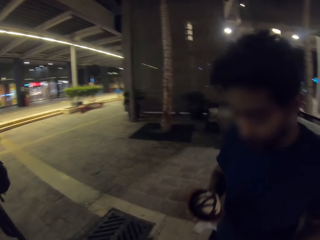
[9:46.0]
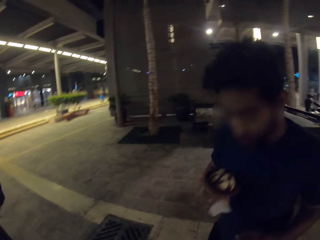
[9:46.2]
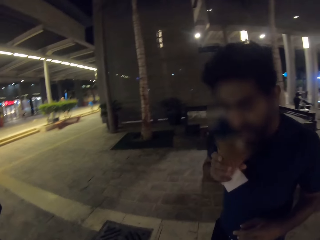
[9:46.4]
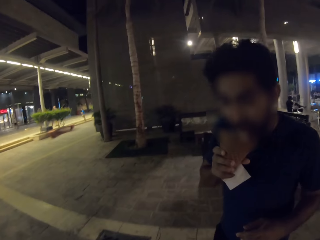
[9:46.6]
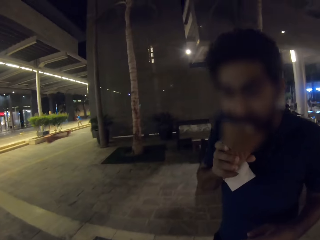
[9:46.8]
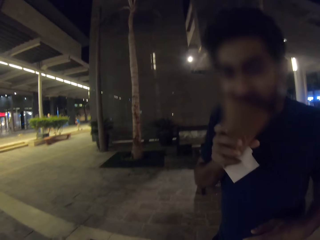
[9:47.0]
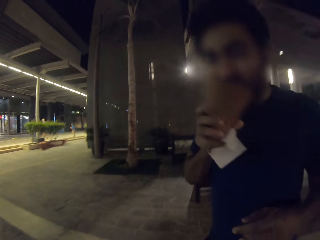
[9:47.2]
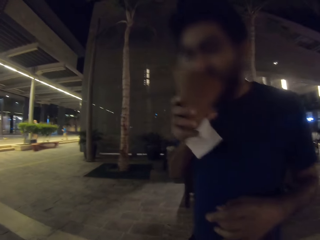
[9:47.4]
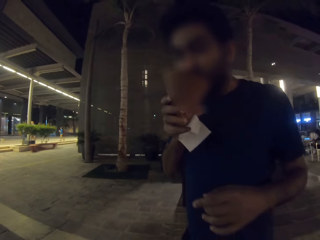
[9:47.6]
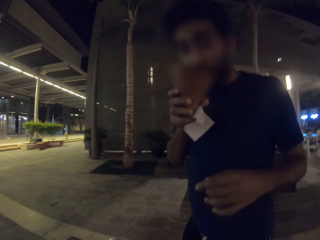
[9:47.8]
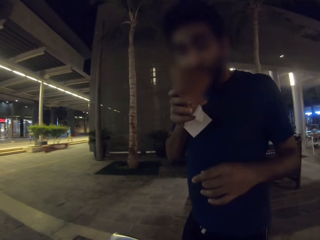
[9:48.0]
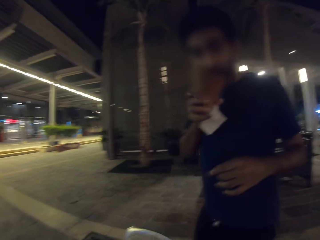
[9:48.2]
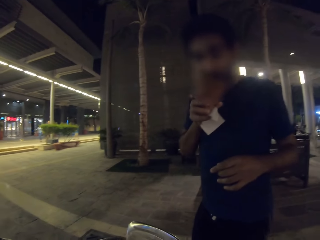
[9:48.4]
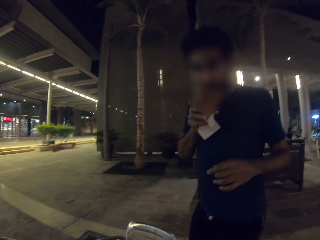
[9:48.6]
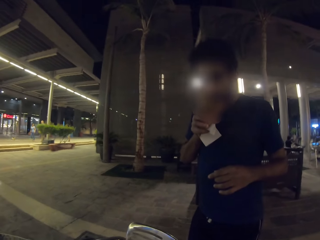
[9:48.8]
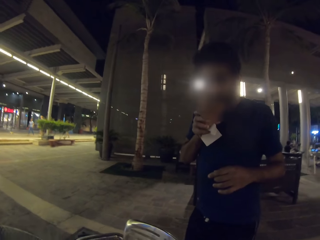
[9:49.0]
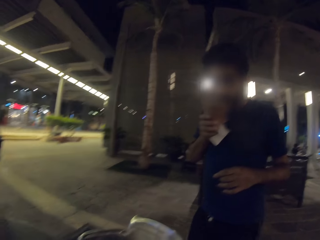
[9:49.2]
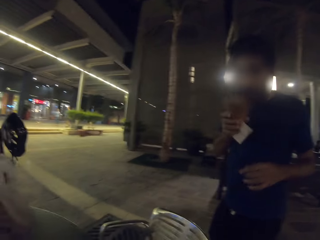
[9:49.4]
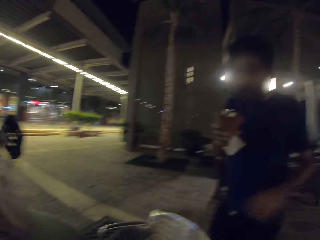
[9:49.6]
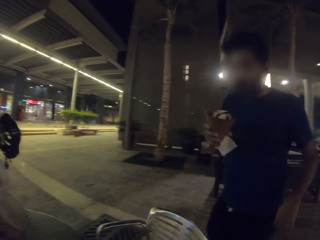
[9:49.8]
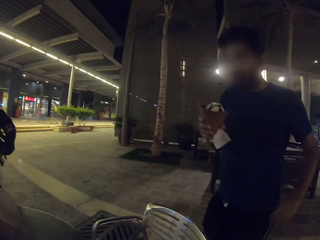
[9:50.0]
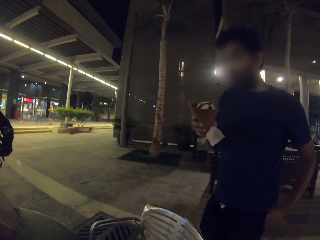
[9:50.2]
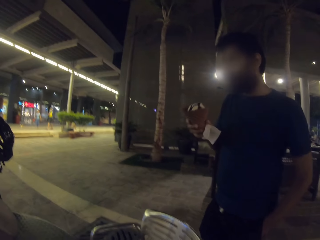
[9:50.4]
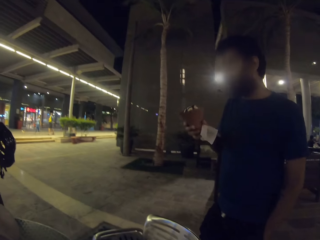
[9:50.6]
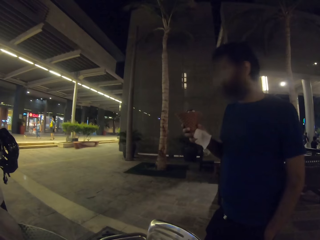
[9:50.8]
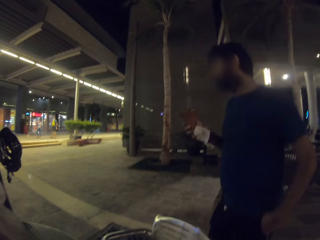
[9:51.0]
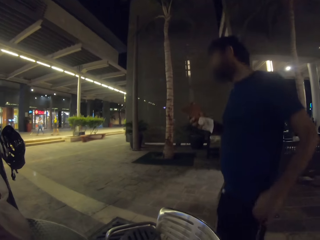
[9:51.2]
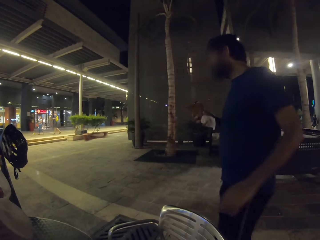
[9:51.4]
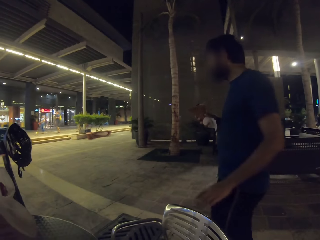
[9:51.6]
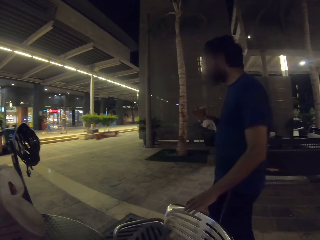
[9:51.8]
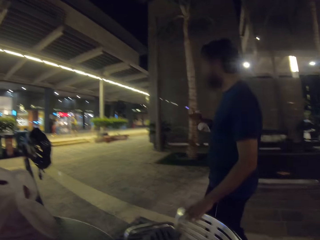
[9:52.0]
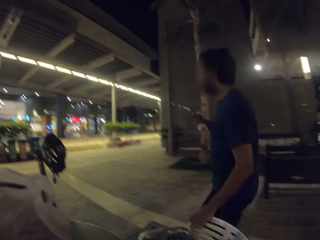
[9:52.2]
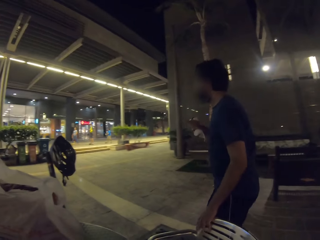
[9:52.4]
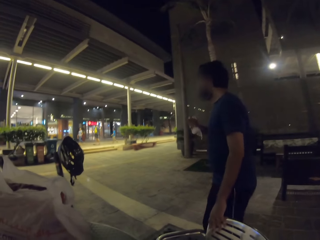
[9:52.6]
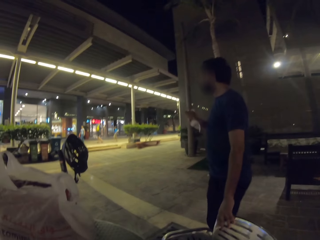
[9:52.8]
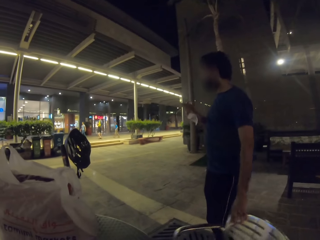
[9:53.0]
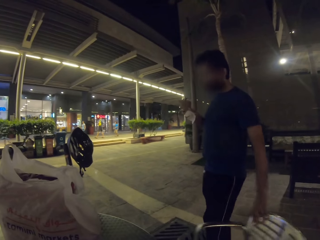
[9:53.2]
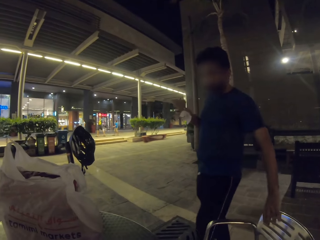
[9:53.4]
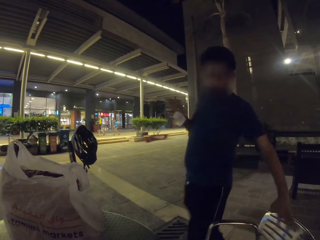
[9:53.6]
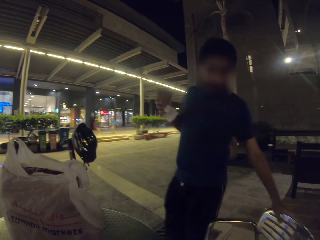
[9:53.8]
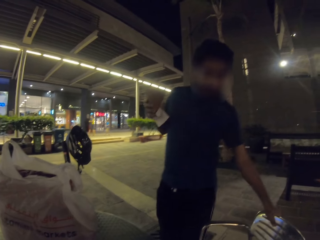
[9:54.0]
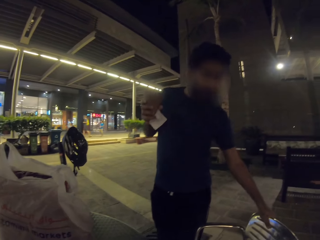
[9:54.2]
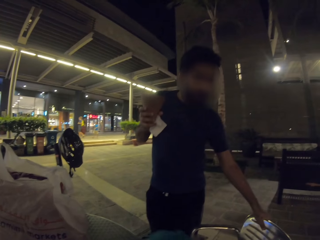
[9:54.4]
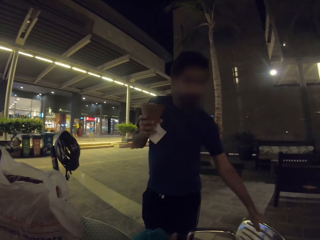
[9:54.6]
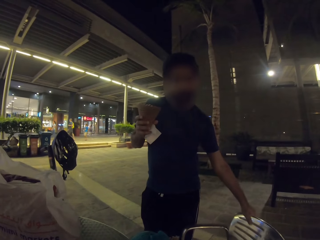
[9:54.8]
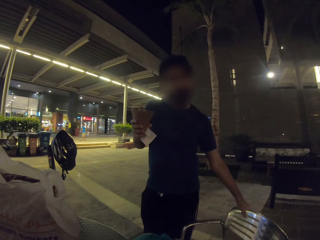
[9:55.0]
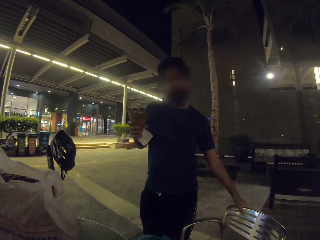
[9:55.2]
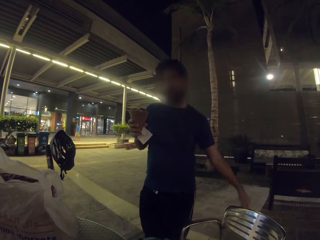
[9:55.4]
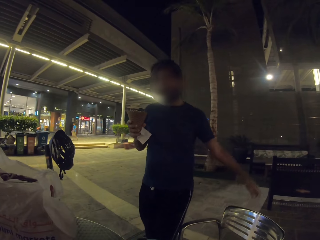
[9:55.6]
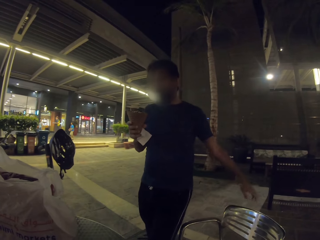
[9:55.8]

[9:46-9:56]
The camera wearer sits on the chair. A man licks the ice cream, eats the ice cream, walks beside a chair, moves the chair and holds the chair.

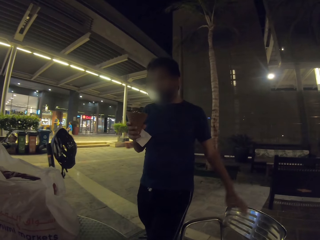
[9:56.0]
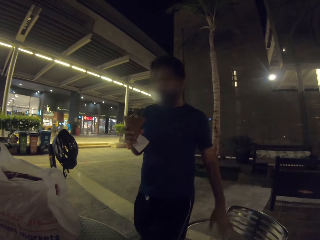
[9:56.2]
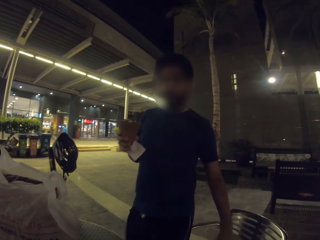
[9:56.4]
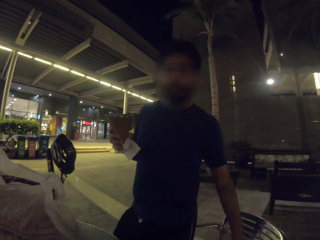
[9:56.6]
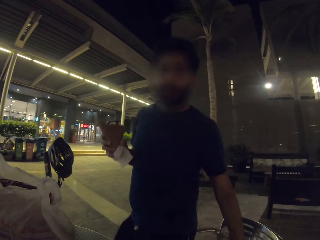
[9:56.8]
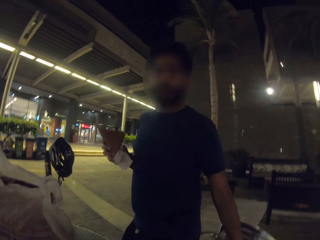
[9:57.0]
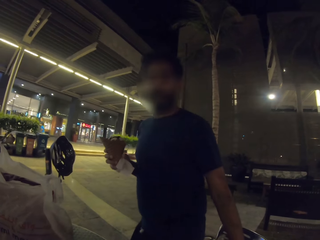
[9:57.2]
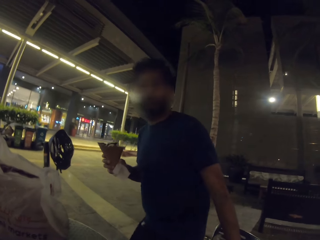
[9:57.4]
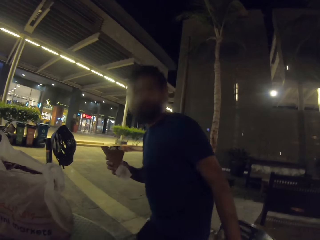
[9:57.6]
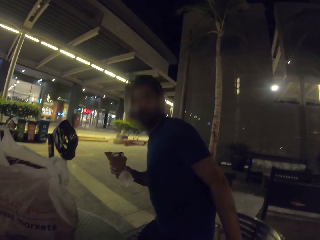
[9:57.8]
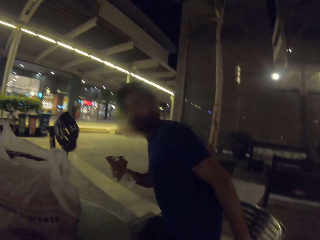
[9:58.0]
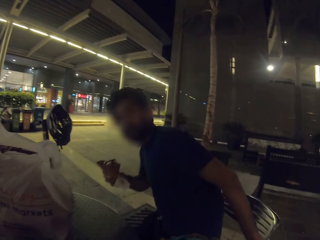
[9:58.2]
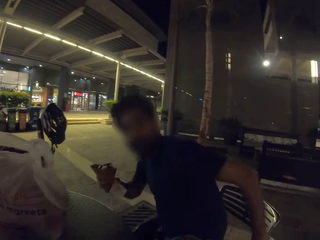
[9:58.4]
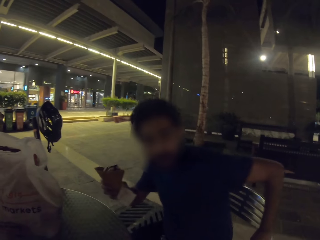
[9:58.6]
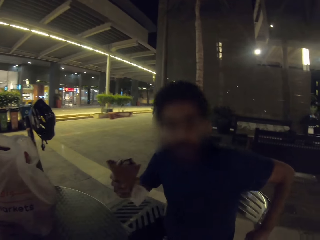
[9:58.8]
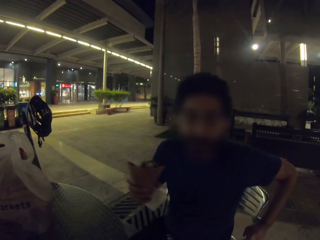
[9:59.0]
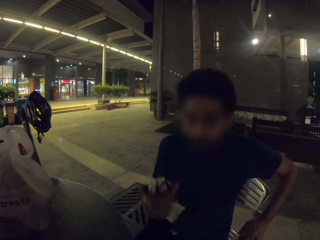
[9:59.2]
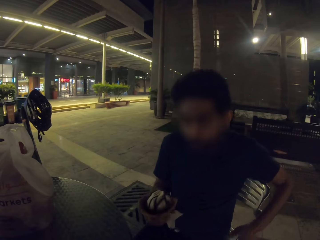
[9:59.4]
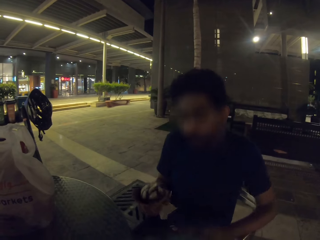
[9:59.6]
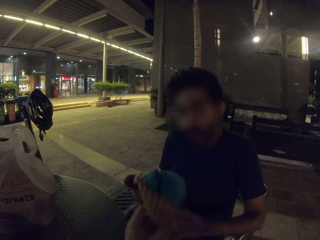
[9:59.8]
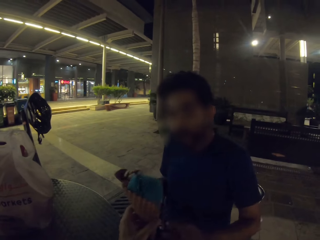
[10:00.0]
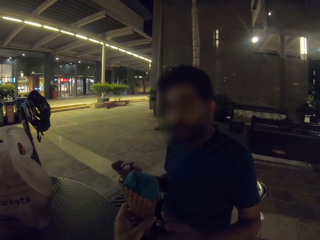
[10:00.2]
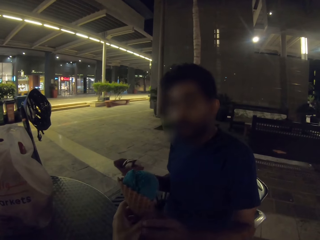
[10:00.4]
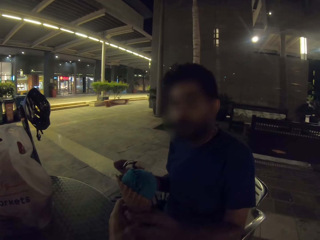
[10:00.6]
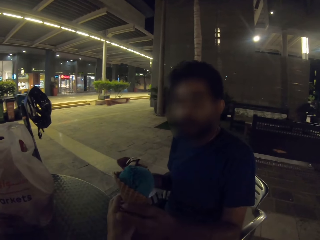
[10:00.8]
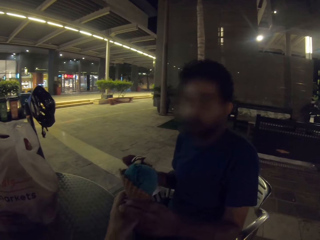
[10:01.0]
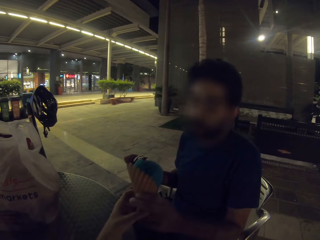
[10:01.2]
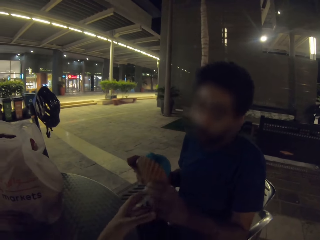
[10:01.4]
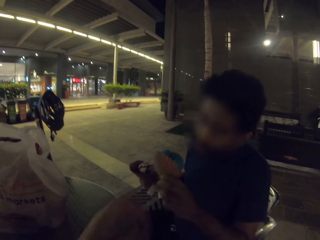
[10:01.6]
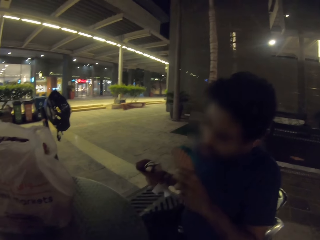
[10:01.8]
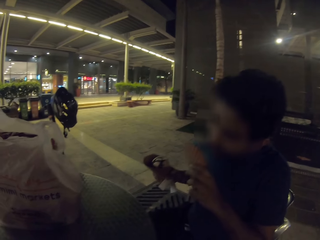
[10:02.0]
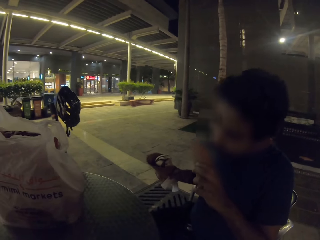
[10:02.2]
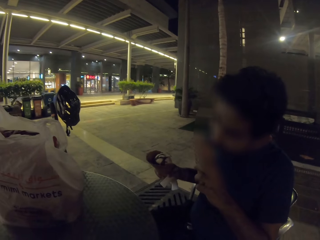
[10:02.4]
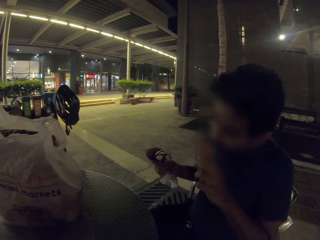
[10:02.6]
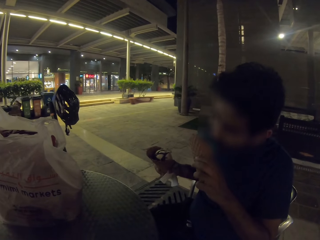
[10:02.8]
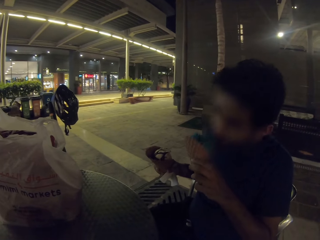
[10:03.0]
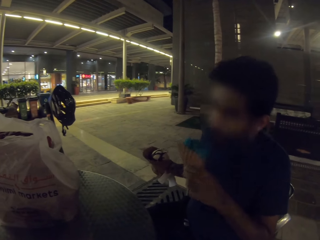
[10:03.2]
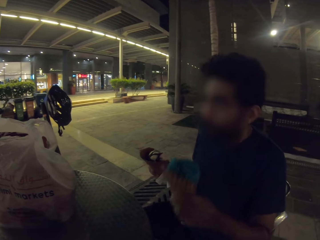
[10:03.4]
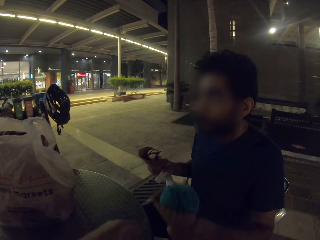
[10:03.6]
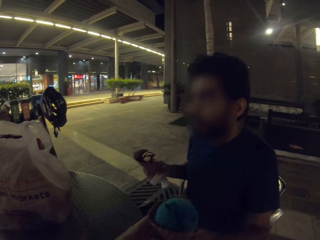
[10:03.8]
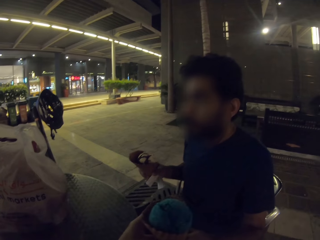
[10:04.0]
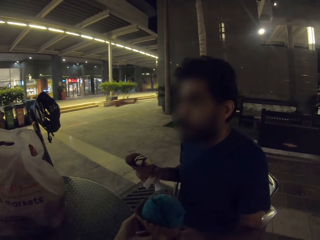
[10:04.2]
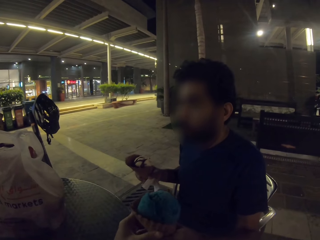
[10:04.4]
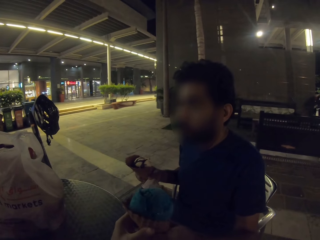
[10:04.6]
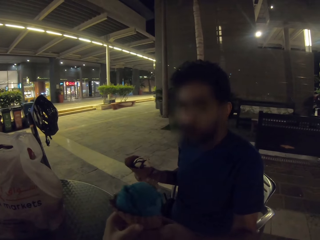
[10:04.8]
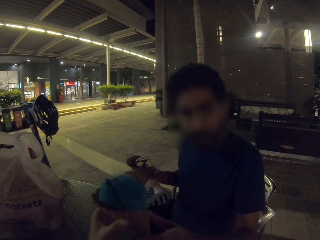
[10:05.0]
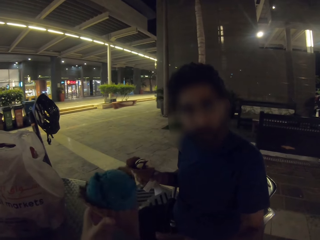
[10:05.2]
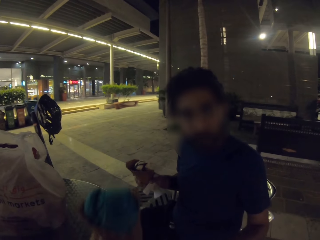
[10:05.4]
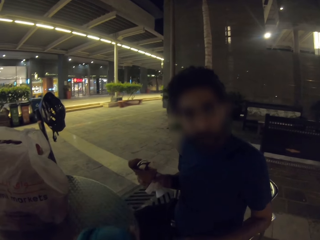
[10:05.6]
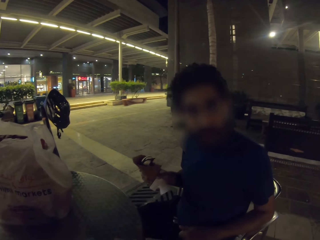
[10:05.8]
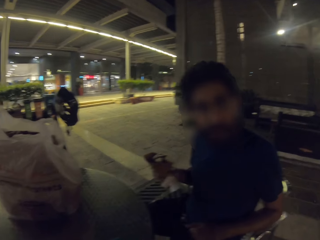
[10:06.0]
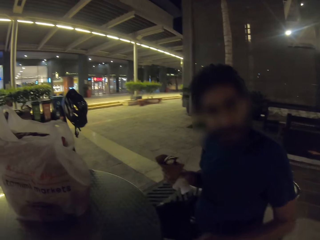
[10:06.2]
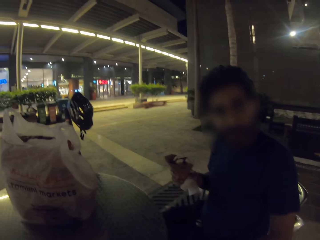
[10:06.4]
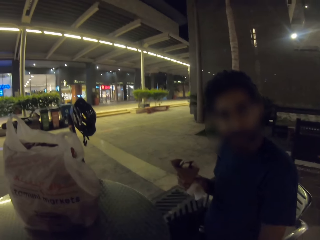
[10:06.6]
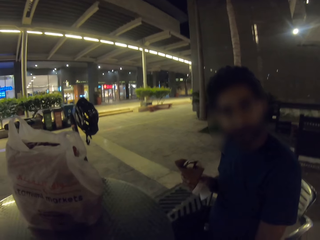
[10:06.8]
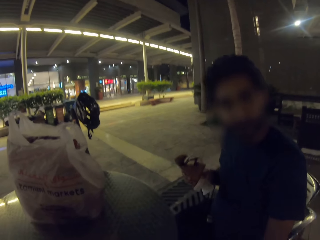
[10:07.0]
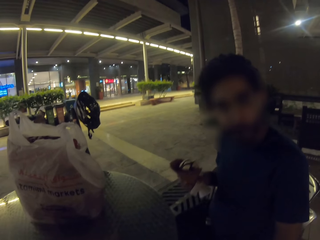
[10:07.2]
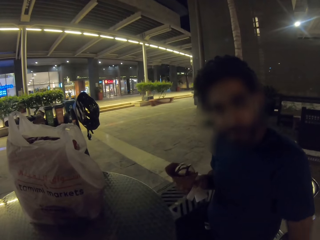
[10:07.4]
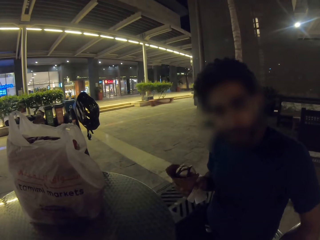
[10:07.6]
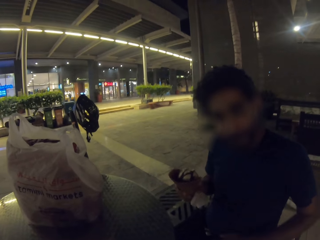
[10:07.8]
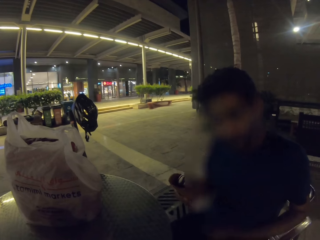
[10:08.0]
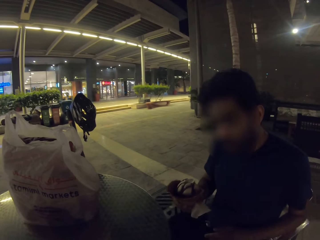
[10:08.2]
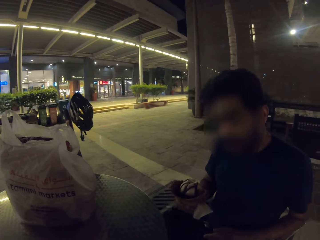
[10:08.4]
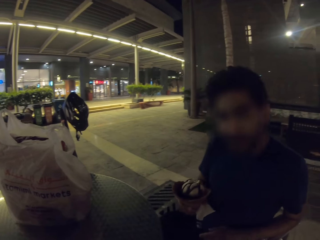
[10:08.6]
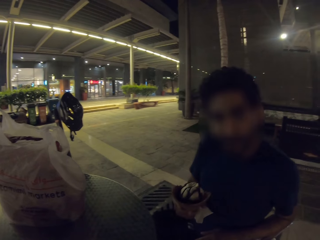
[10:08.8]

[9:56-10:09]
A man sits down on a chair. The camera wearer hands the man an ice cream. The man licks the ice cream, eats the ice cream, hands the camera wearer the ice cream and converses to the camera wearer.
